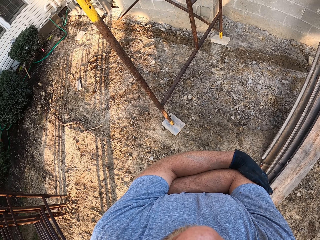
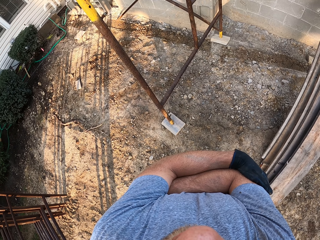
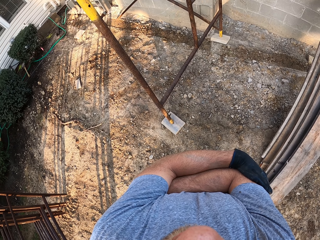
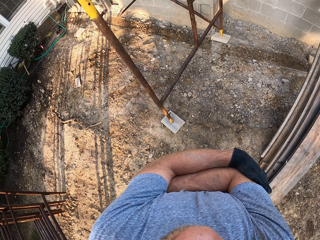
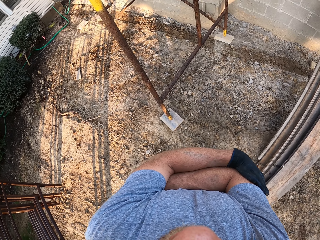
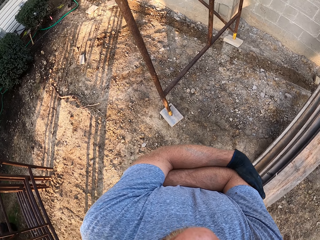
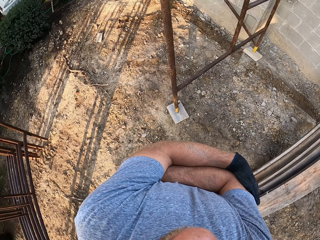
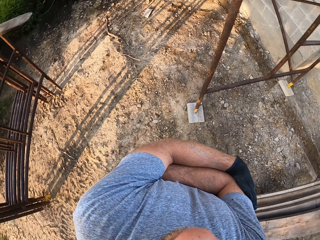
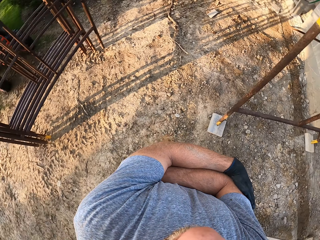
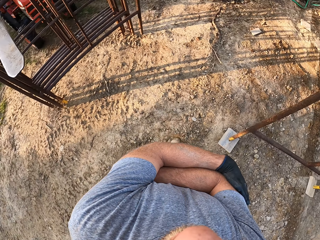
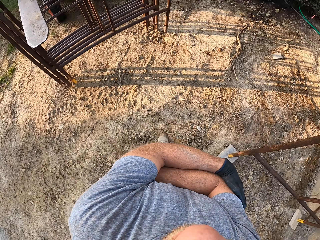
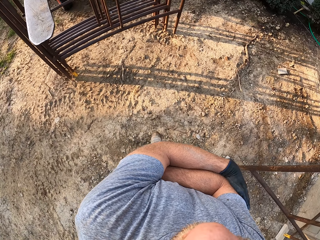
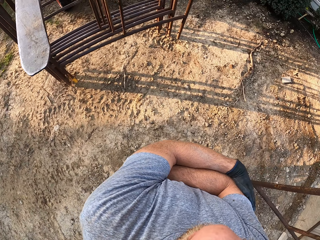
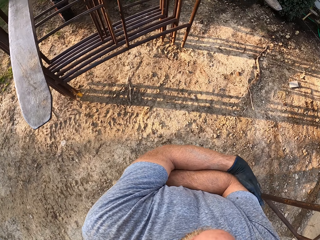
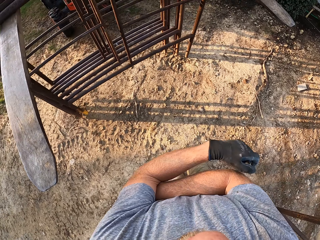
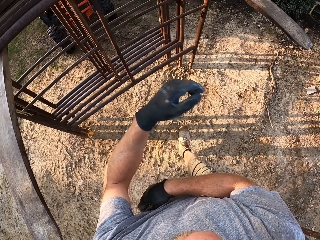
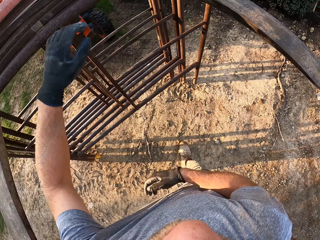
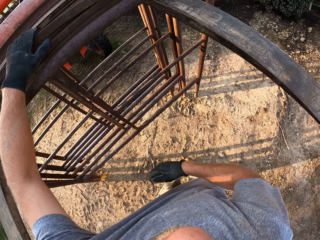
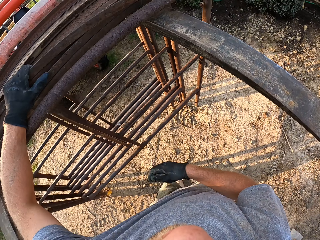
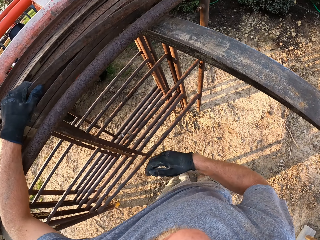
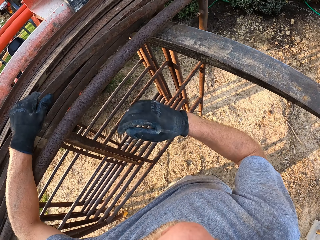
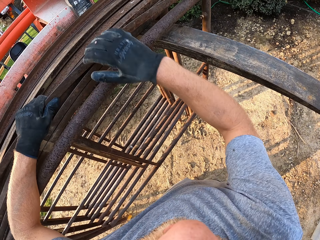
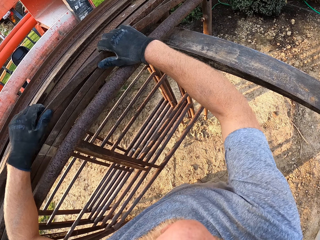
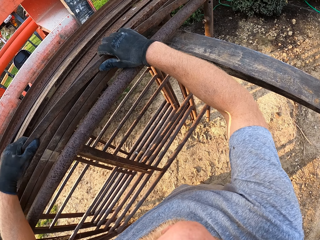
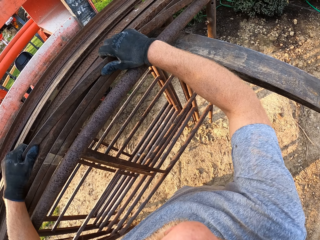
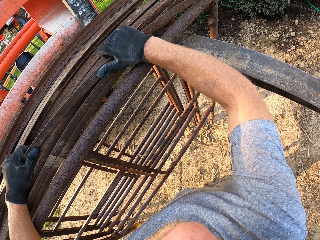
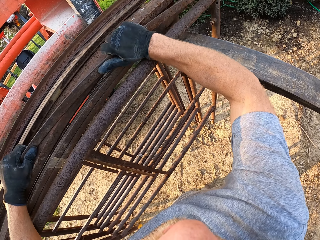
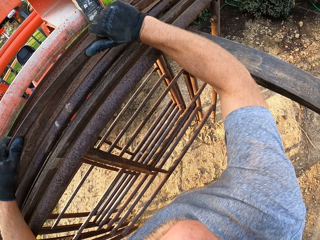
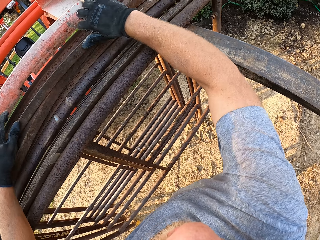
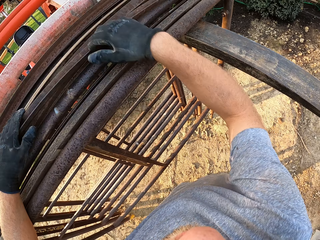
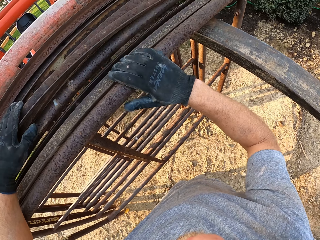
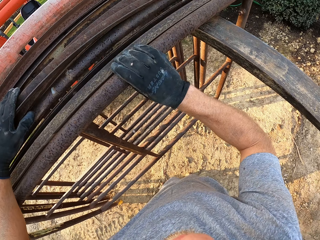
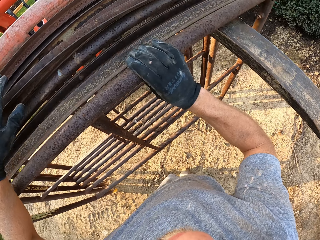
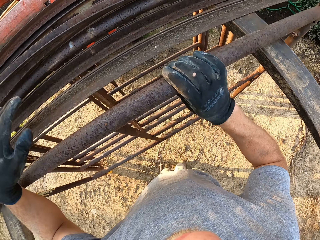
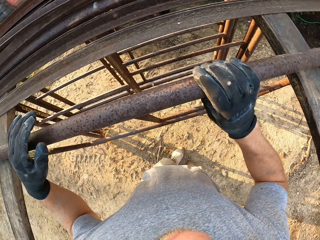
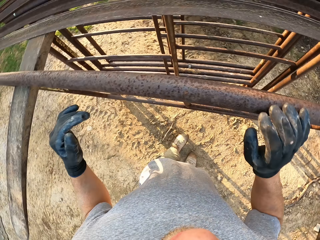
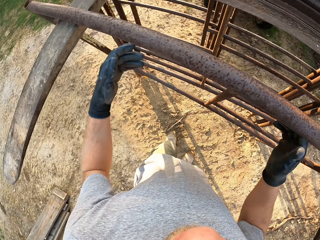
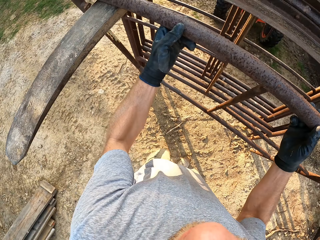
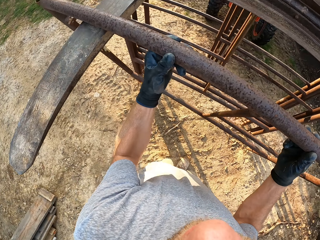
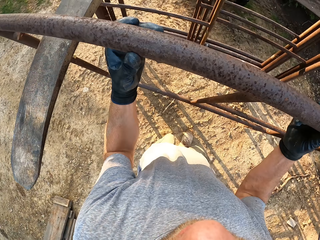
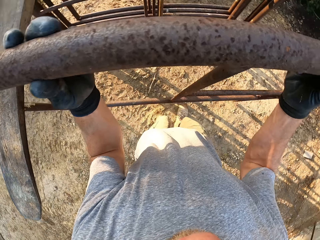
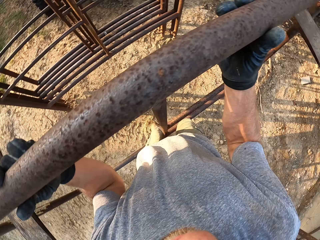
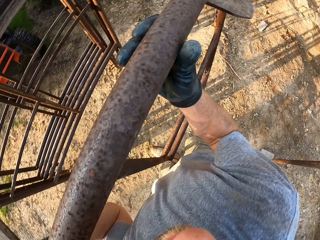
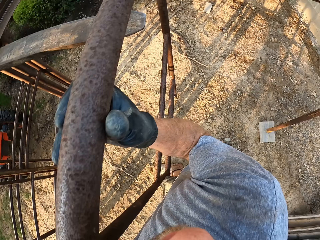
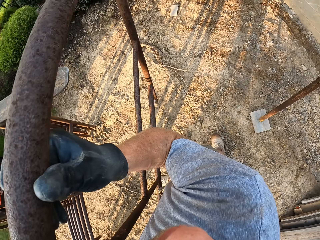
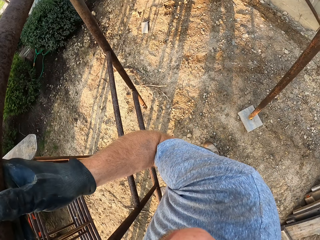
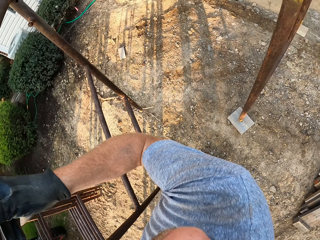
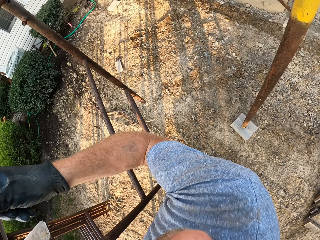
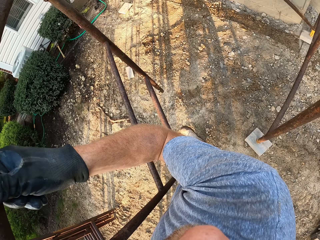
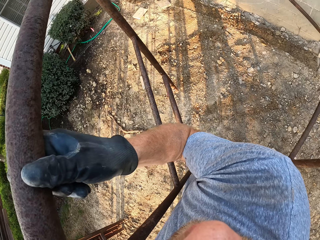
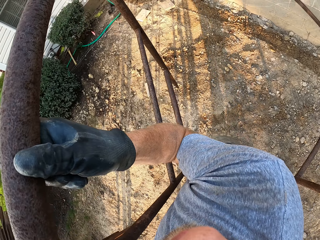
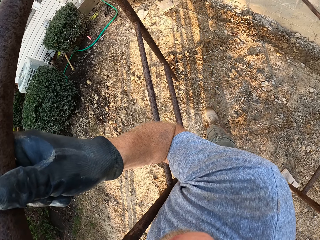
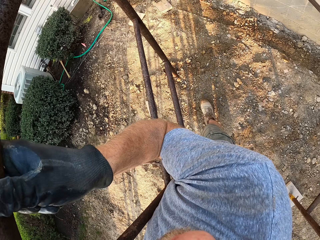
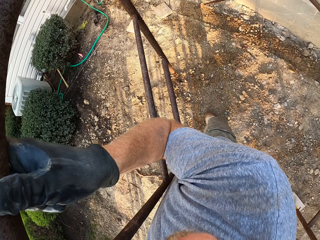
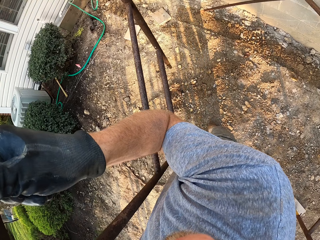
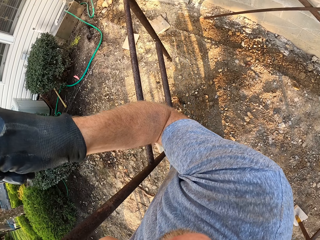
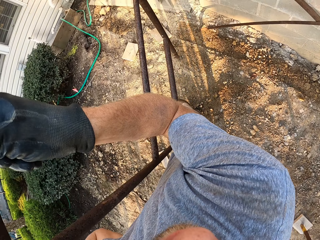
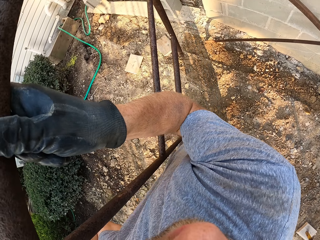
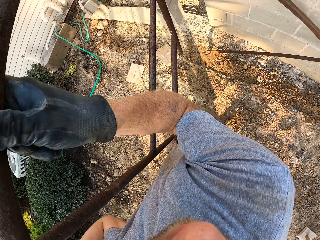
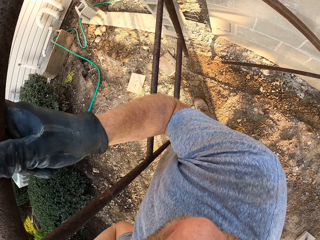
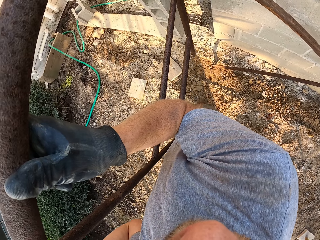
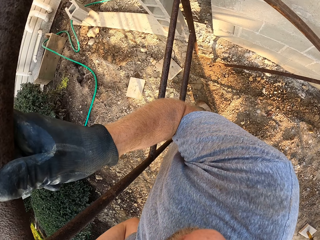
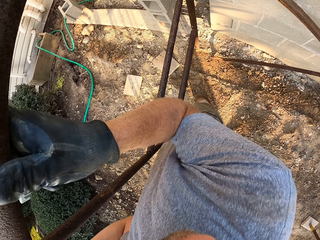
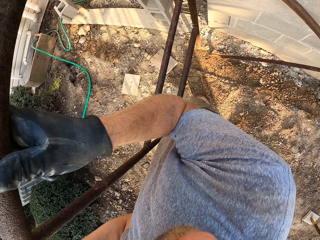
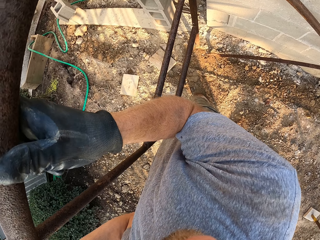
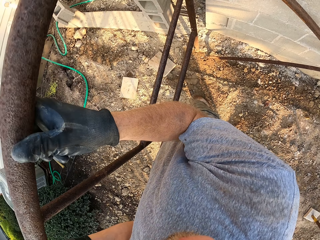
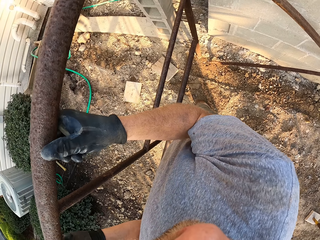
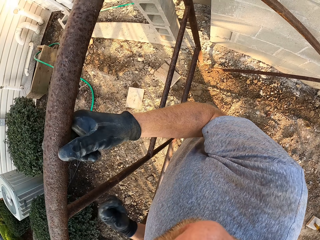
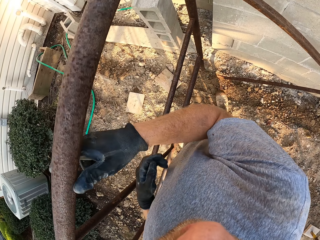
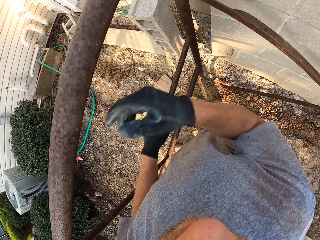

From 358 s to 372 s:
The camera wearer moves to the array of rack pieces on the tractor fork. They push aside a pair of iron rods on the tractor fork. They take the pieces of rack on the tractor fork. They carry the pieces of rack to the rack beside the fence. They place the rack pieces on the ground beside the rack.

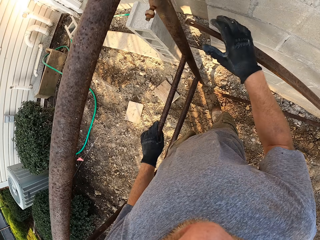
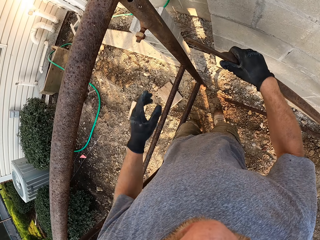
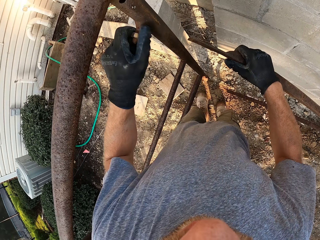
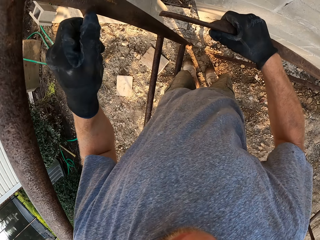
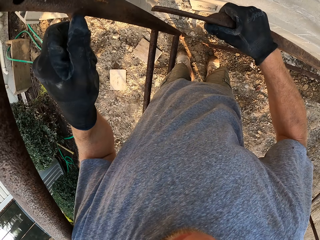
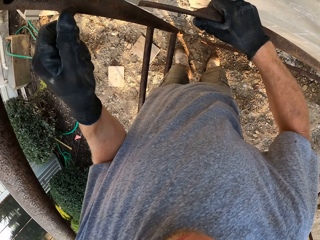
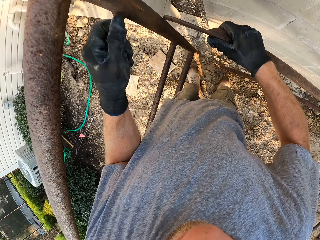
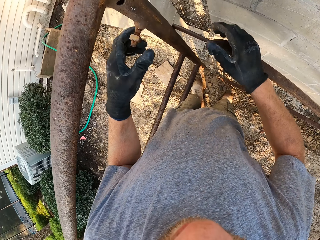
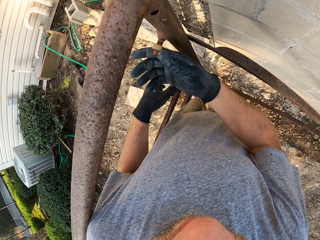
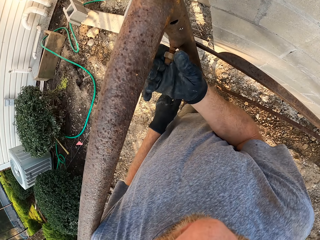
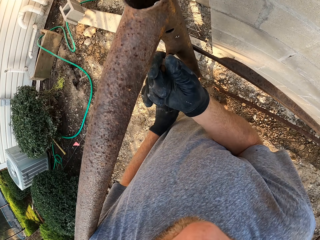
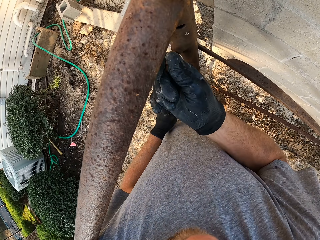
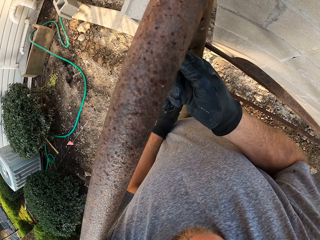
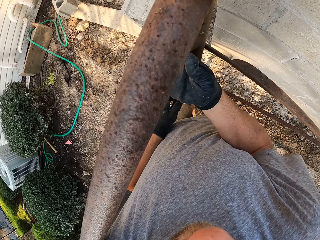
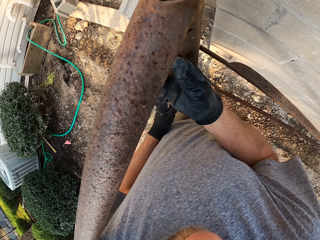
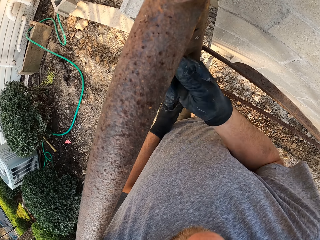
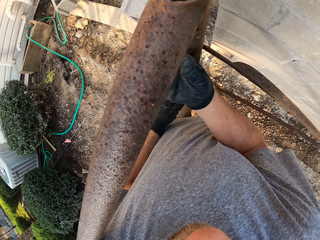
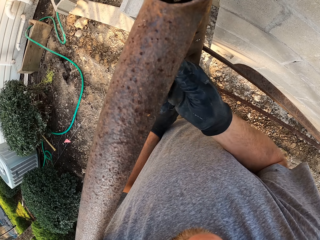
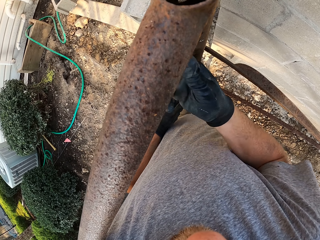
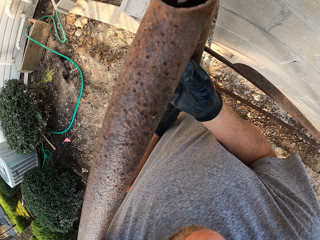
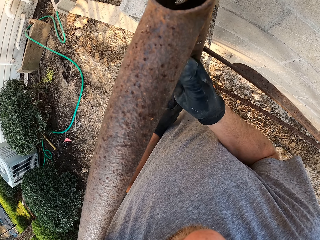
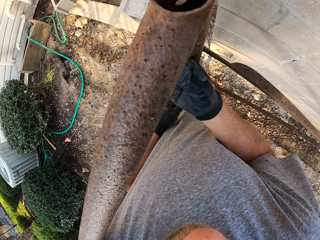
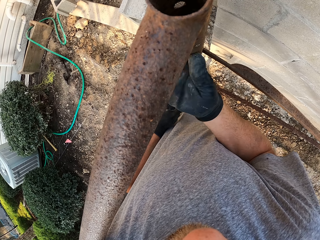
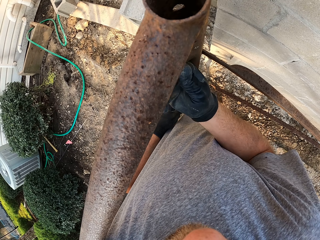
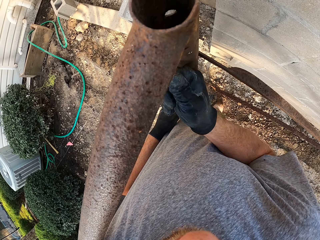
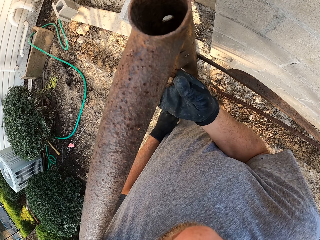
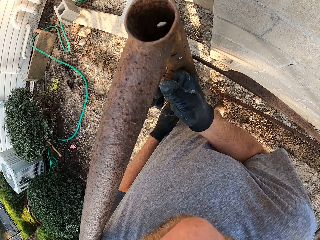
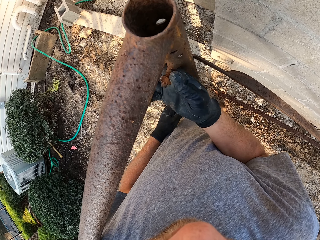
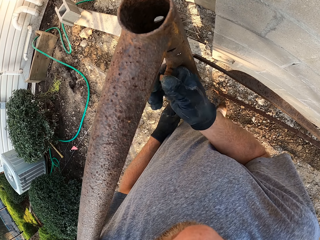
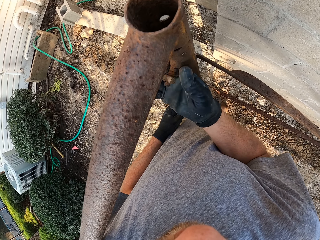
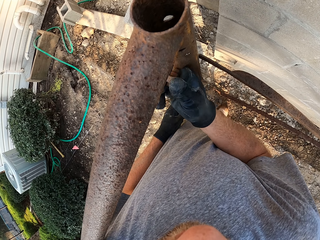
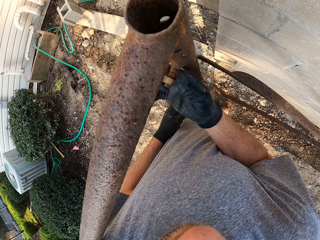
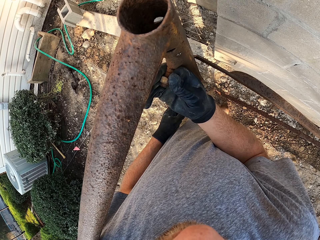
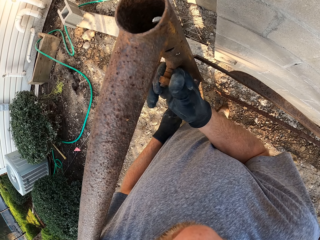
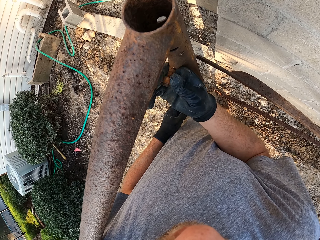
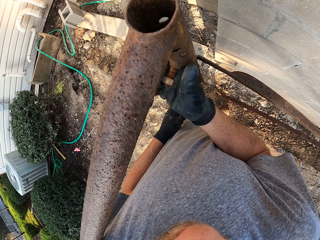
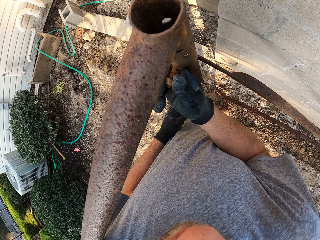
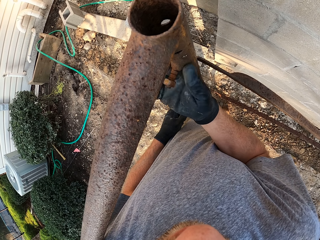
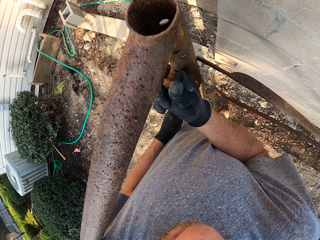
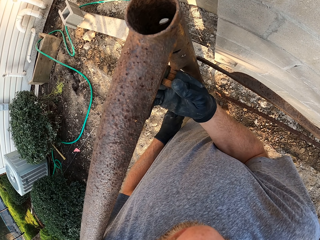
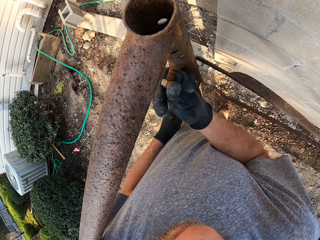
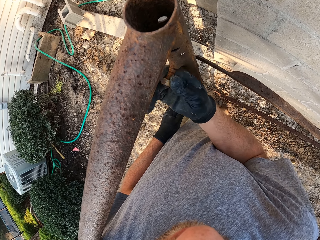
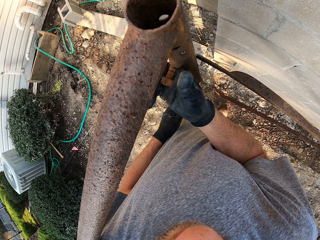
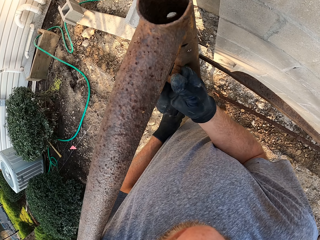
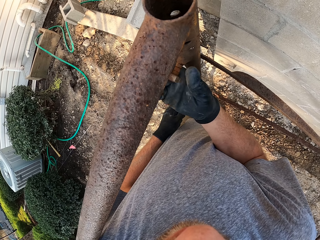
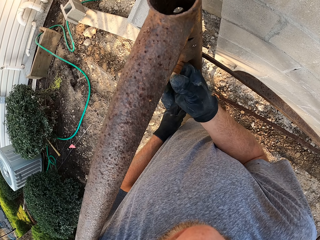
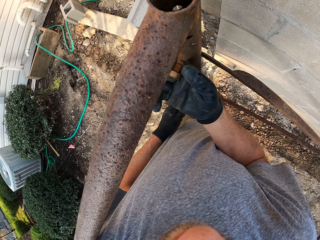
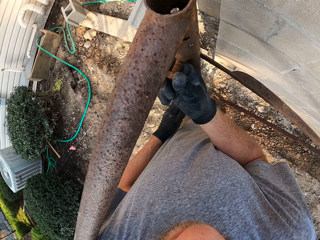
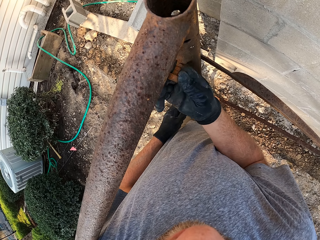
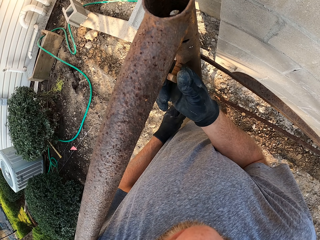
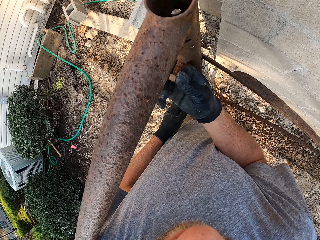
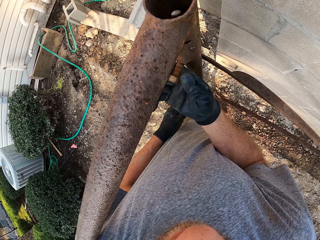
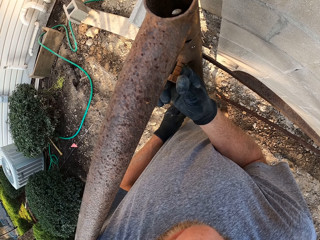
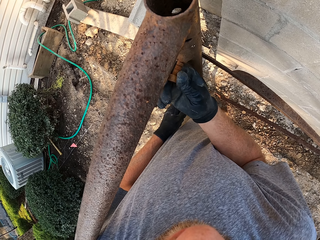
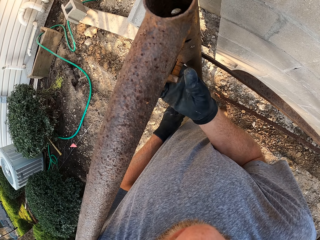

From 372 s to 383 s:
The camera wearer pulls a rod on the rack with his right hand. He unscrews a bolt nut on a hook on the rack pieces. He removes the bolt.
